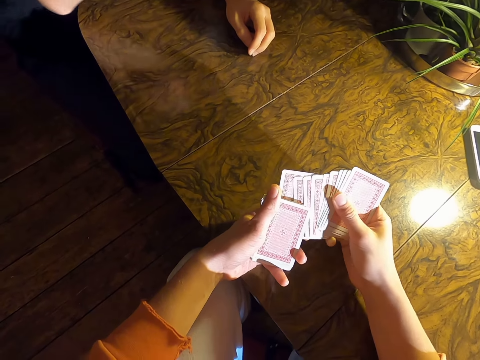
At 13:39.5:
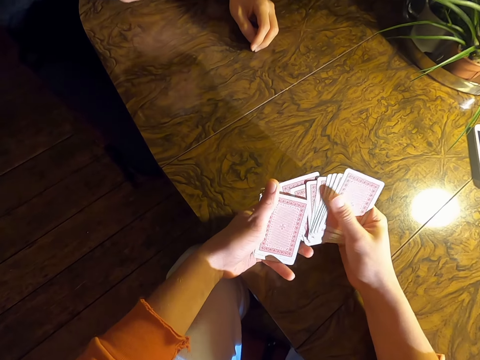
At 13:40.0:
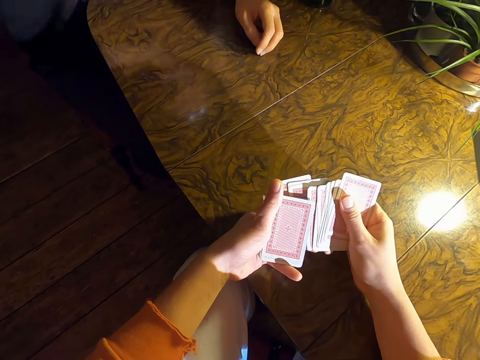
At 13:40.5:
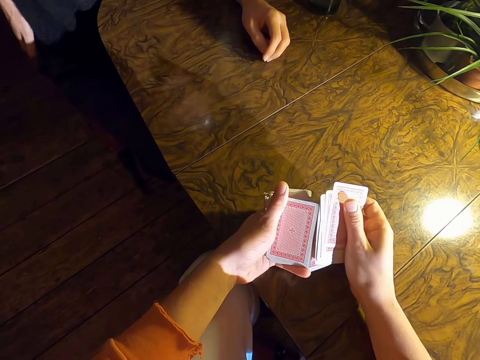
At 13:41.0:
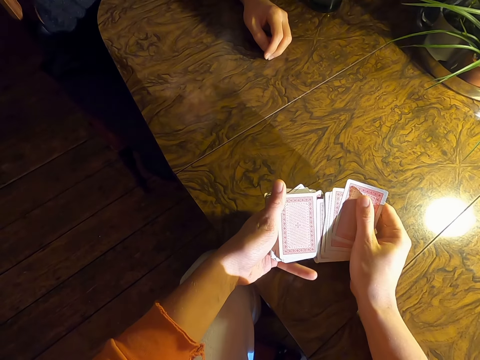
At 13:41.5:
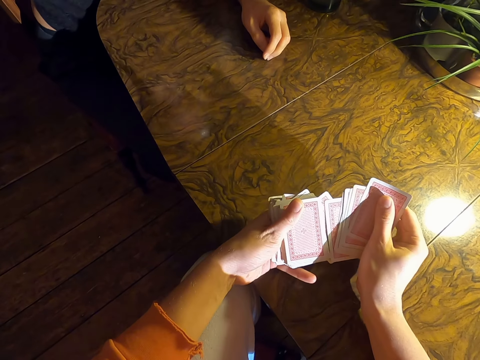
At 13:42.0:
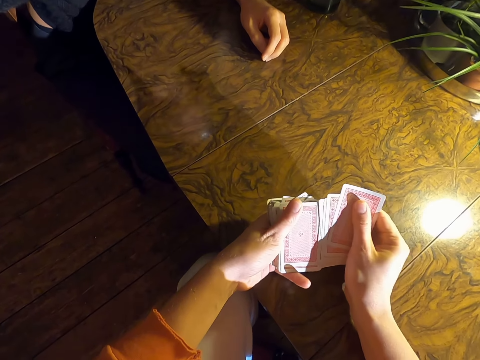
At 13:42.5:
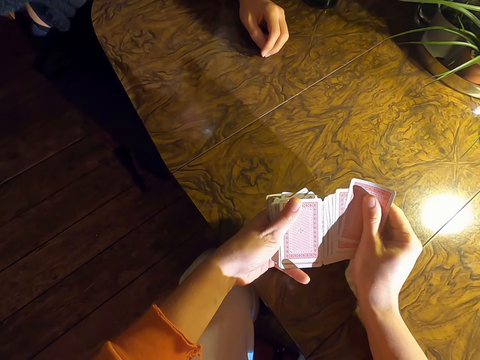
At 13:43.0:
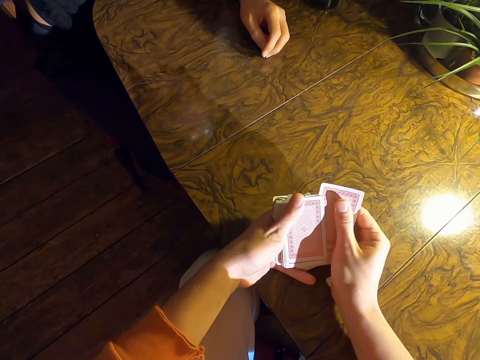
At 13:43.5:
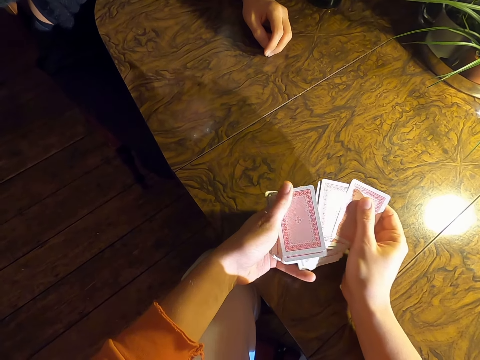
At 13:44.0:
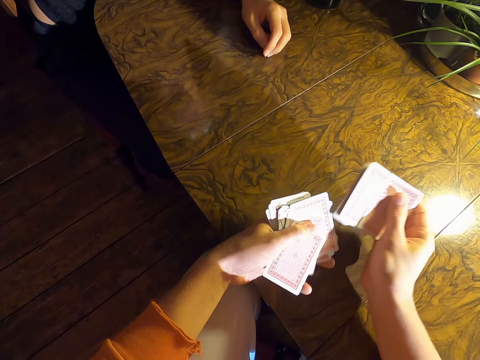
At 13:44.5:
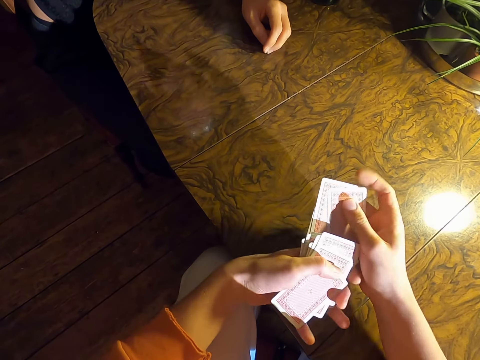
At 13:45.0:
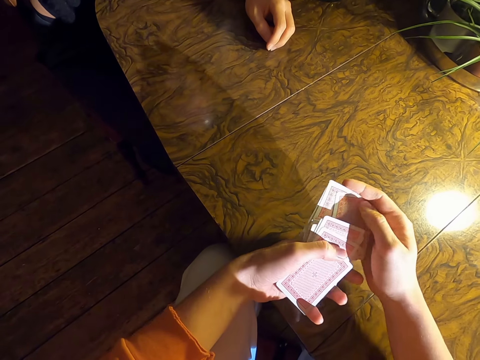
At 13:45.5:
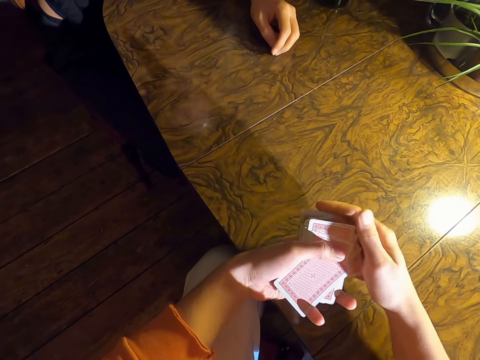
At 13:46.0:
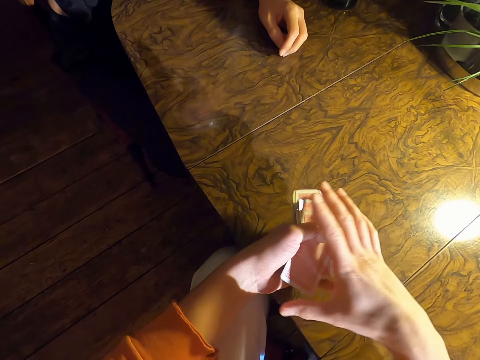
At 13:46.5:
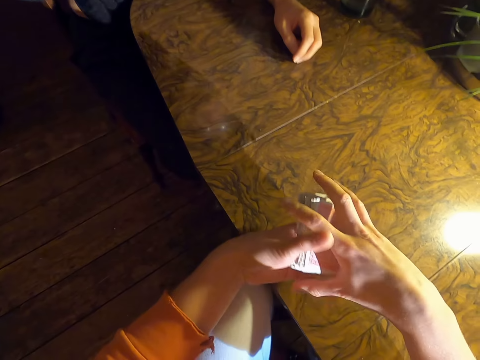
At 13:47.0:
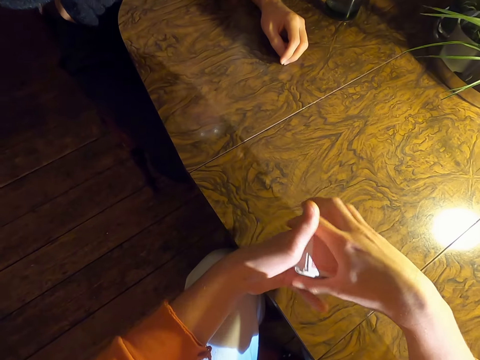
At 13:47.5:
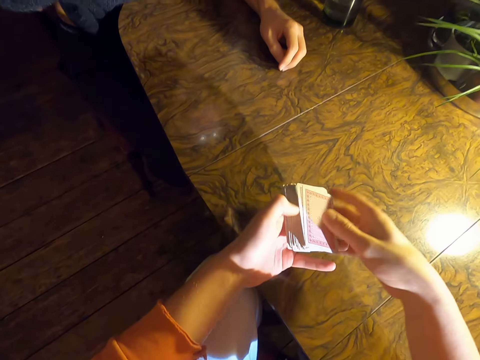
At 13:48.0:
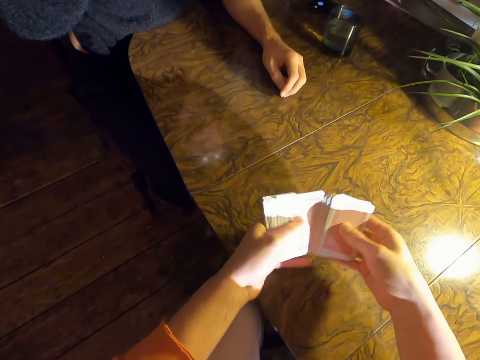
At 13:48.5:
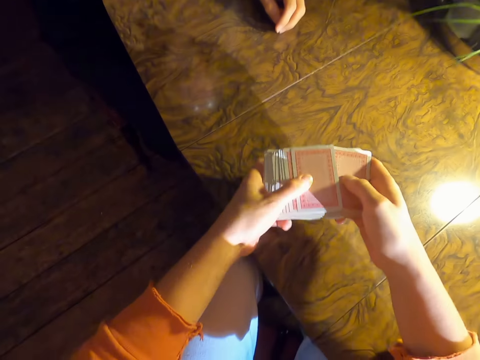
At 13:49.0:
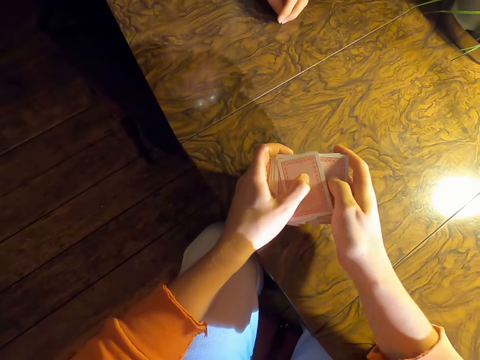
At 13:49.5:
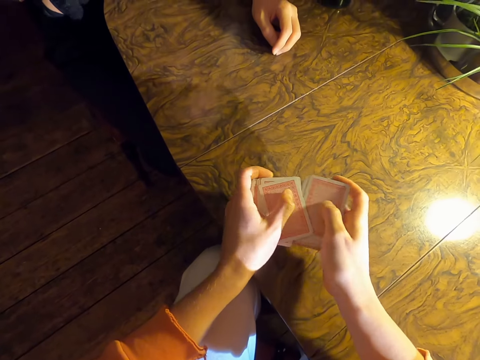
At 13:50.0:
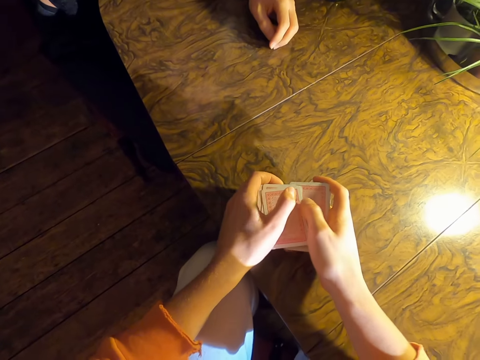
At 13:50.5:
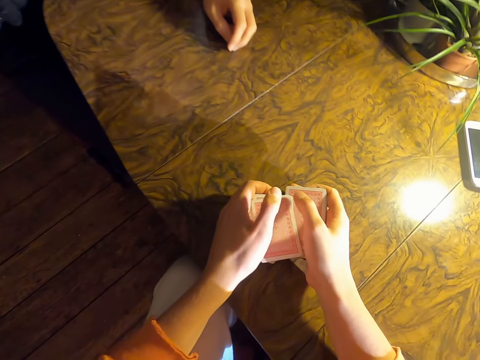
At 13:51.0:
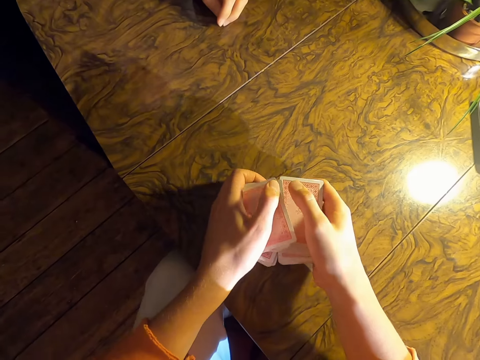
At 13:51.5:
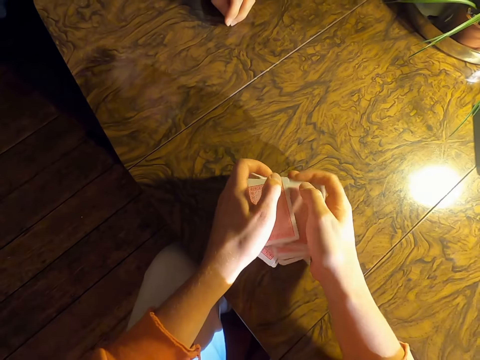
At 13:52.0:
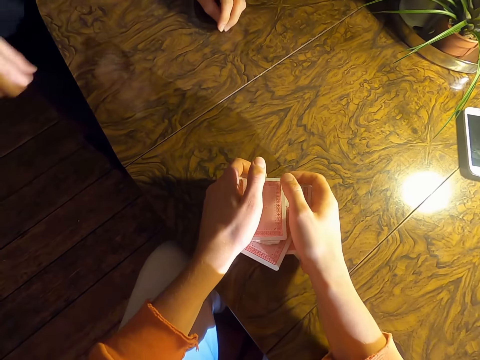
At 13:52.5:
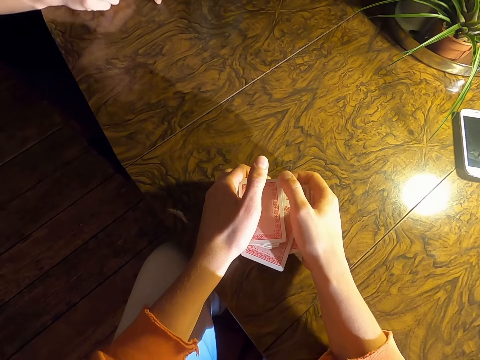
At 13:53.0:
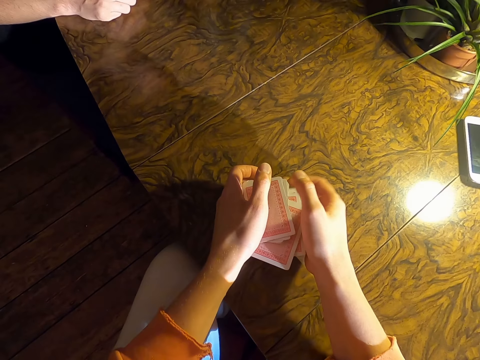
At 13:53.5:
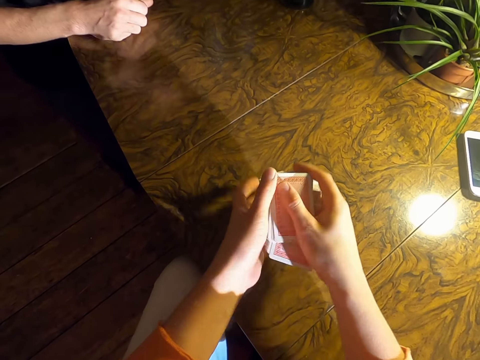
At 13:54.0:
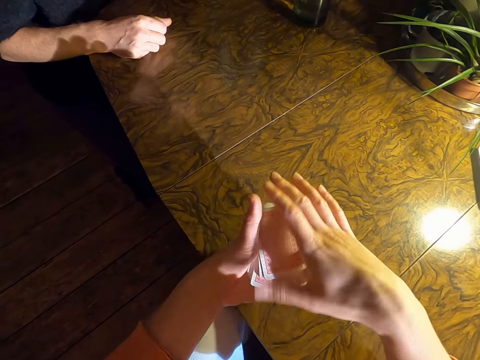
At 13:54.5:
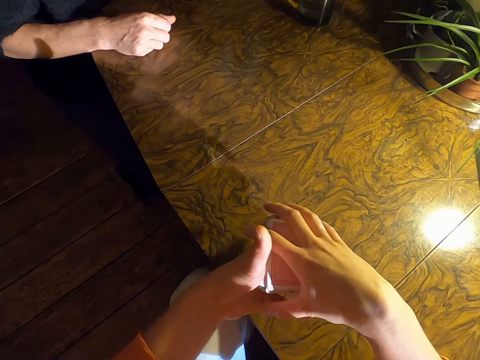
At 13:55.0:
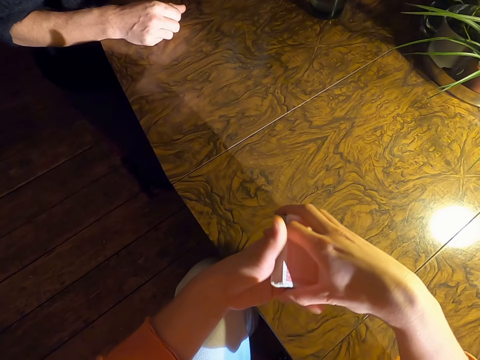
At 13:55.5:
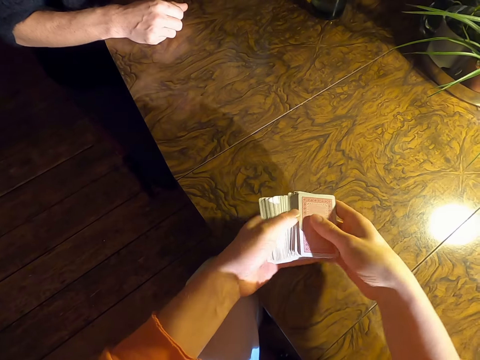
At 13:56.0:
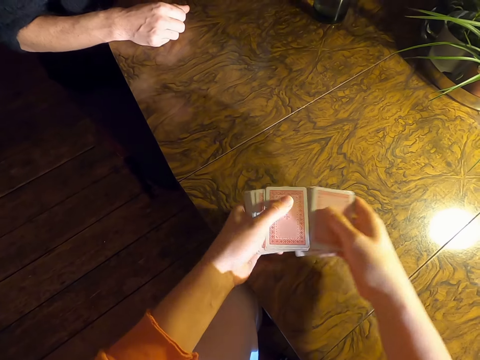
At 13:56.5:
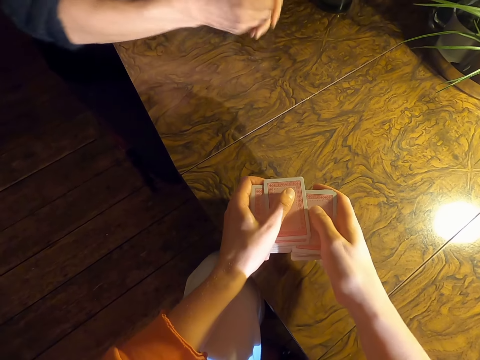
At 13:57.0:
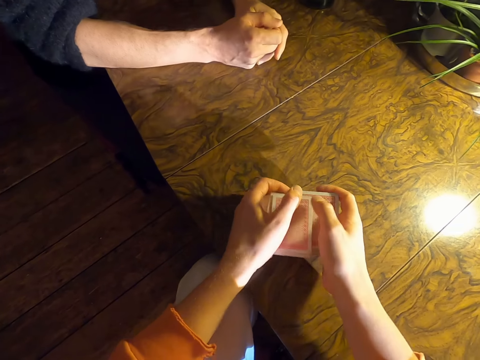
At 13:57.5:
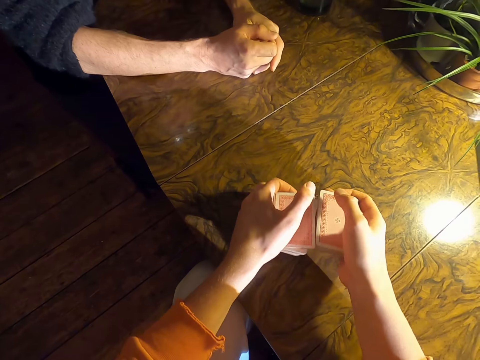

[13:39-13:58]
A man places the glass of water on the table. The camera wearer checks the cards. The man touches something. The camera wearer converses with the man. He shuffles the cards on his hand. The man puts a hand on the table.

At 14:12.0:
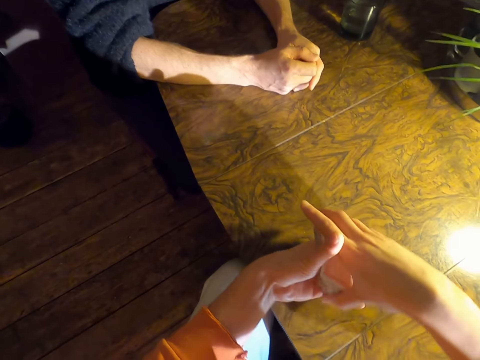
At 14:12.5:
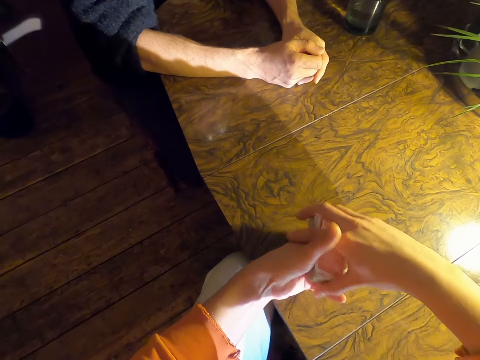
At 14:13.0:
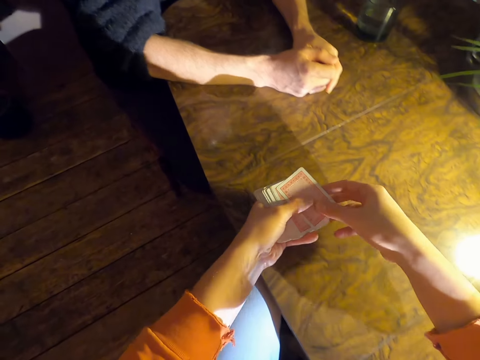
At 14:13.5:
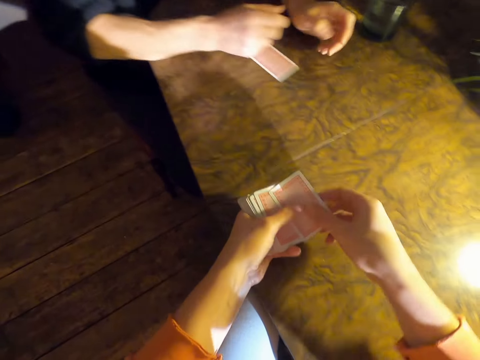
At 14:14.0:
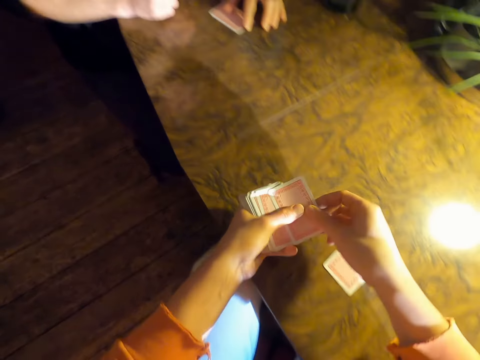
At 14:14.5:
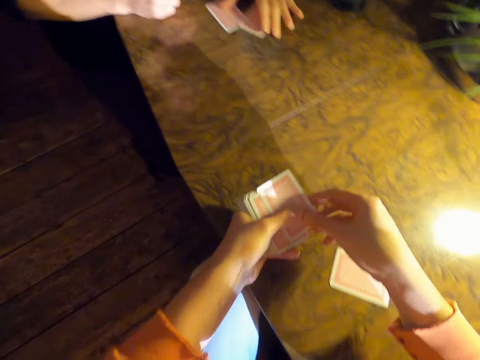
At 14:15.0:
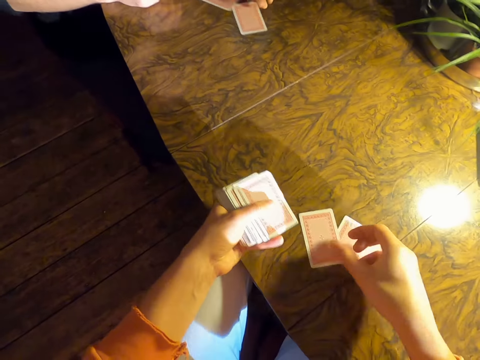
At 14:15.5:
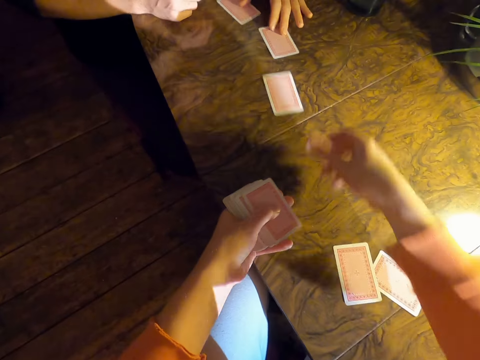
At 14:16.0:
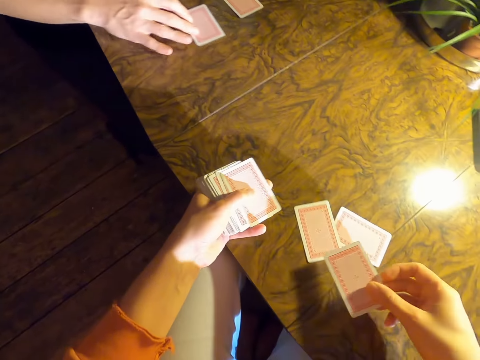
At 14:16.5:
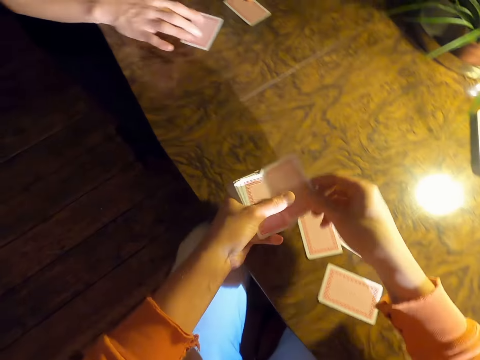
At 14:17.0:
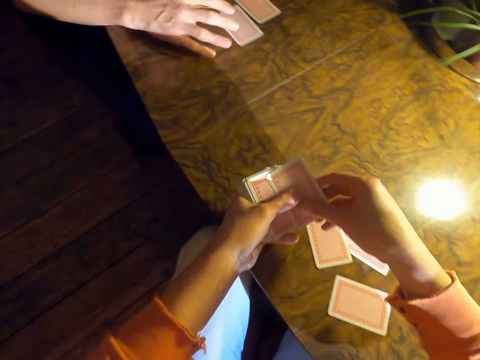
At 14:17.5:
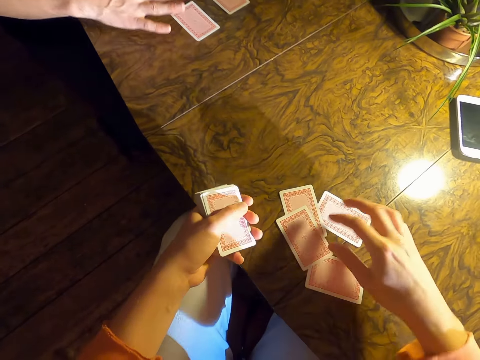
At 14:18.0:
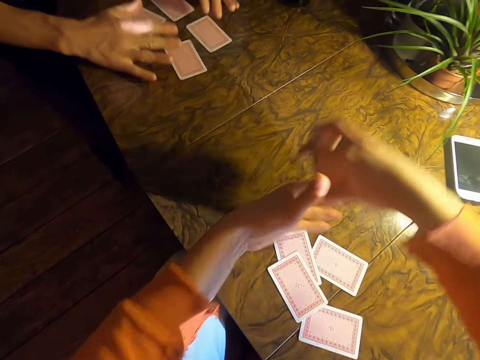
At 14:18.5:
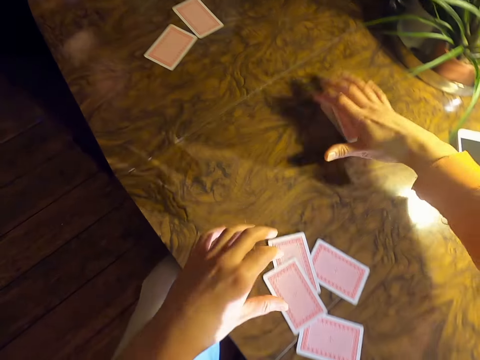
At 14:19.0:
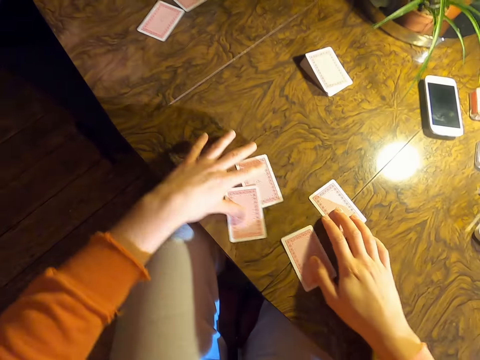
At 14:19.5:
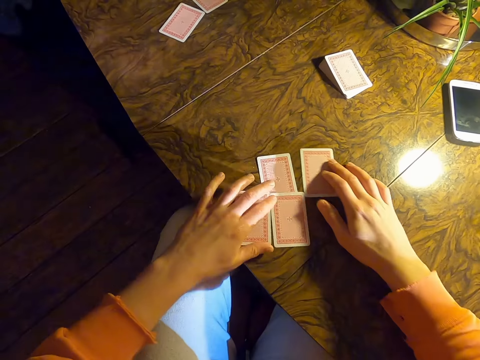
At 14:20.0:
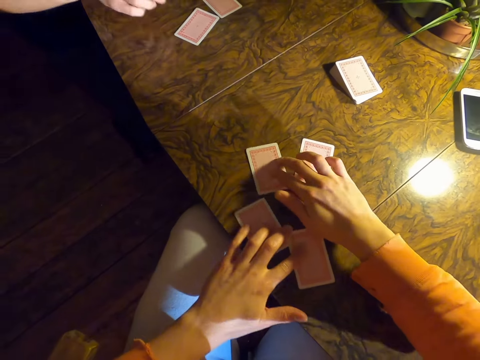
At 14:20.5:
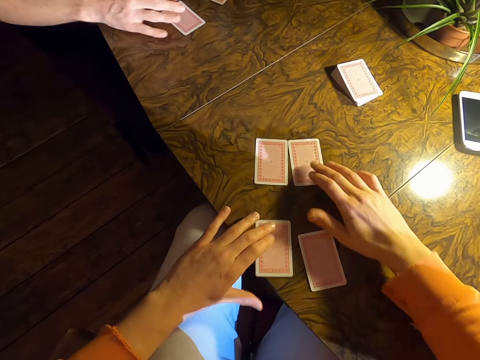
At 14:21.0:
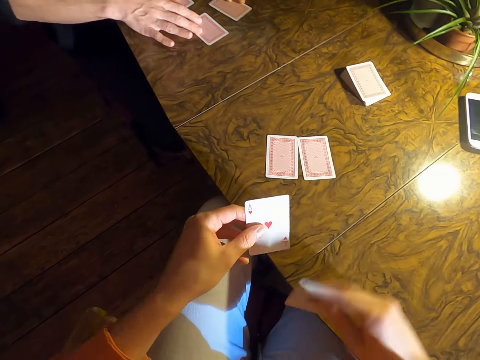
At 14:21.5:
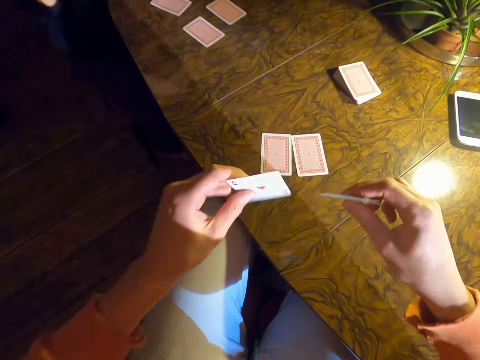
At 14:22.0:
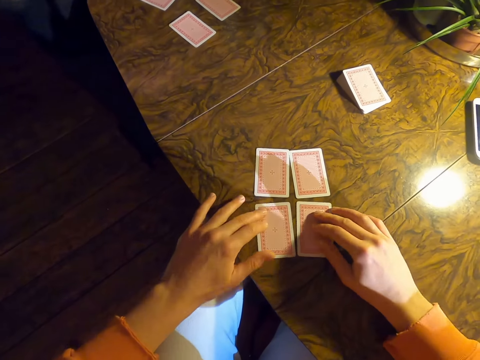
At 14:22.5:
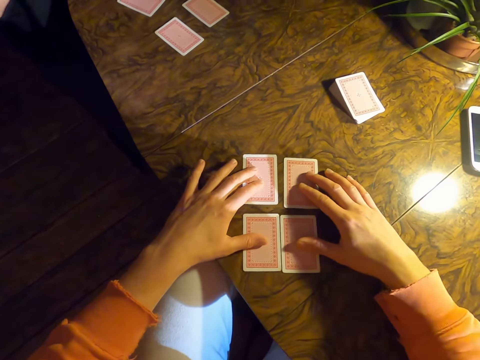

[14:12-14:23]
The camera wearer shares the cards with a man. They put the cards on a table. They place a deck of cards on the table. They move the cards on the table. The man arranges the cards on the table. The camera wearer lifts two cards on the table. They place the two cards on the table.
